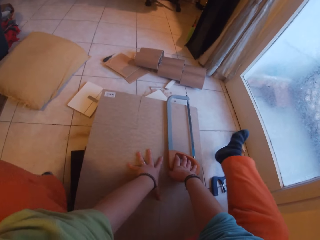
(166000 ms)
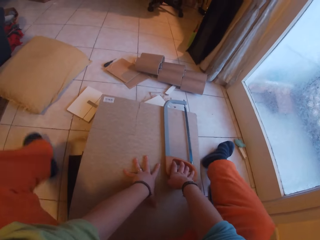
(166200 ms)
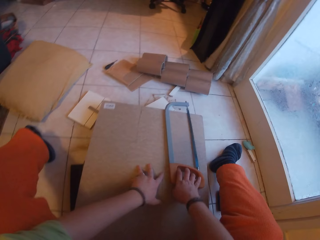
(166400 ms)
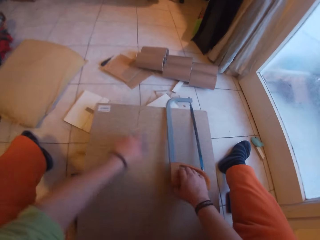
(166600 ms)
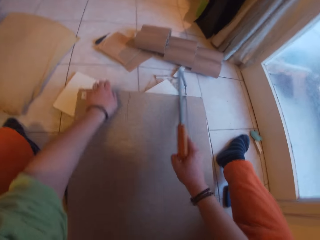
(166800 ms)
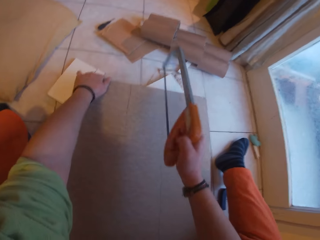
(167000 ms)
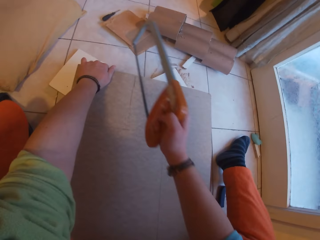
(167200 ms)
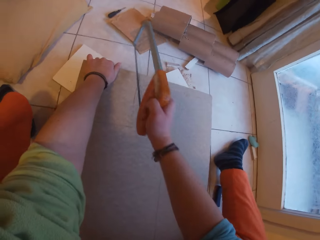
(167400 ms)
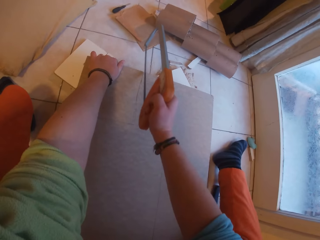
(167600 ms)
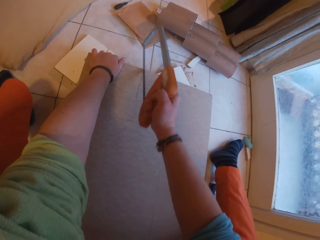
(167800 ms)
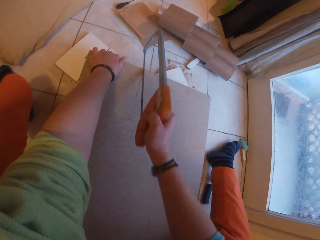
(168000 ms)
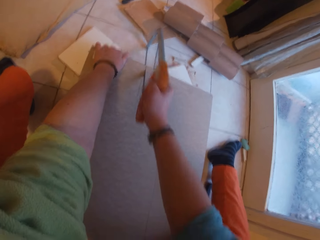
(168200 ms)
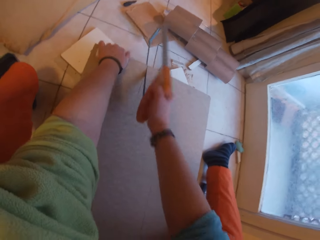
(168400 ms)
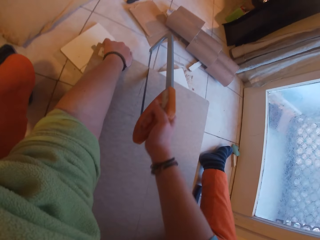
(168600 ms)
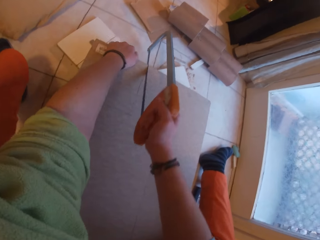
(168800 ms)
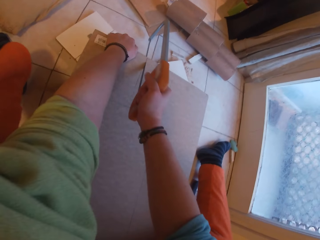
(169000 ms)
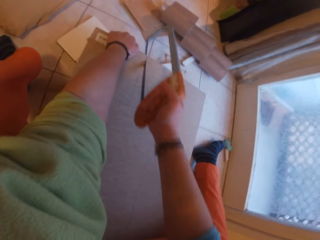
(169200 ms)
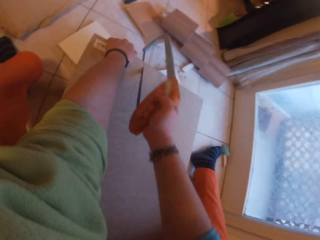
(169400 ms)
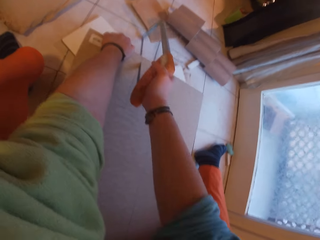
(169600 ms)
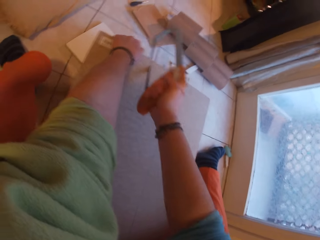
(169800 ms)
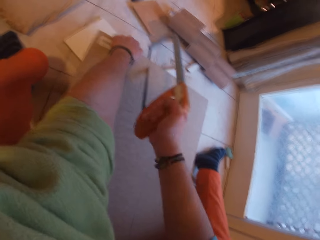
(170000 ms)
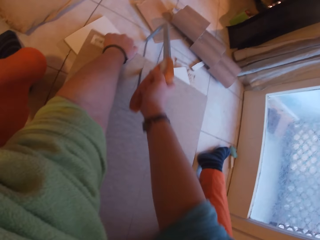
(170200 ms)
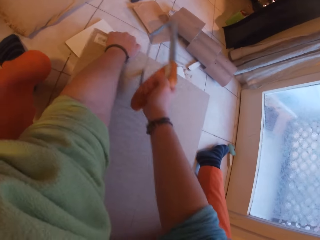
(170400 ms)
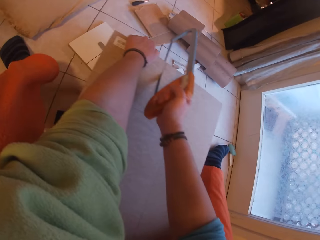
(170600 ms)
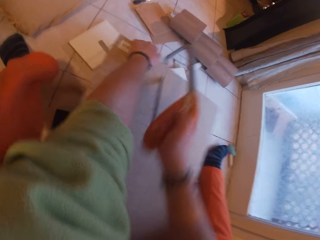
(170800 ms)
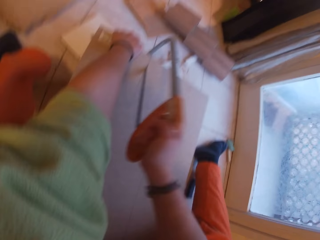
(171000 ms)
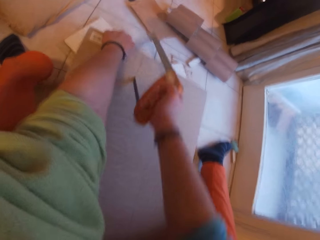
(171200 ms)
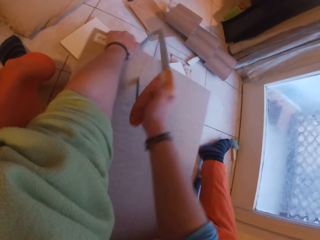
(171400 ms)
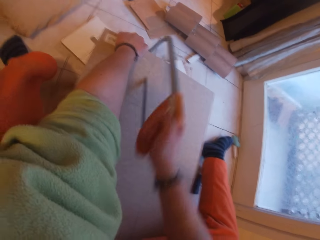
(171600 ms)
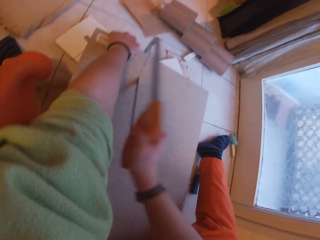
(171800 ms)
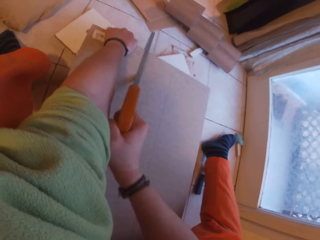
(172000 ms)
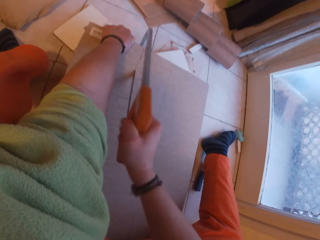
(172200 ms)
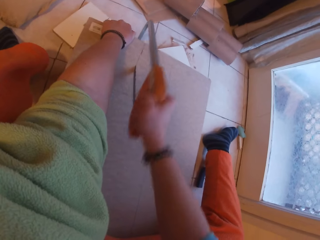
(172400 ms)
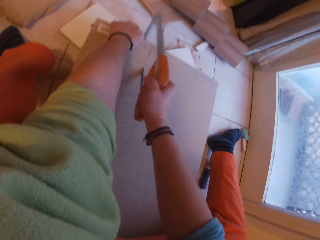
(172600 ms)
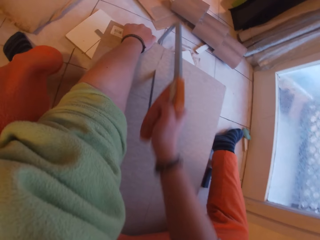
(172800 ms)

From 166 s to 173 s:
The camera wearer stretches the legs. They cut wood.

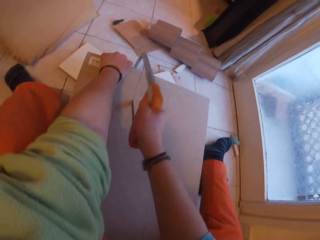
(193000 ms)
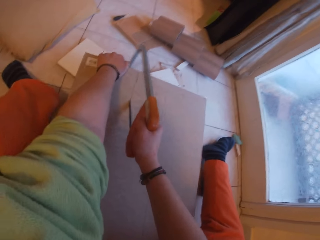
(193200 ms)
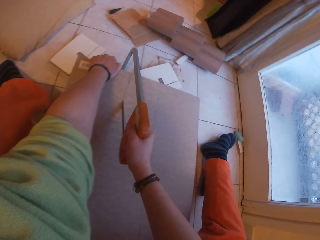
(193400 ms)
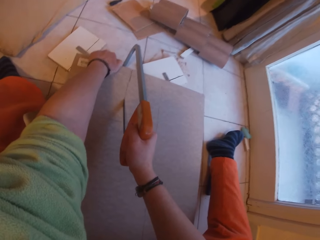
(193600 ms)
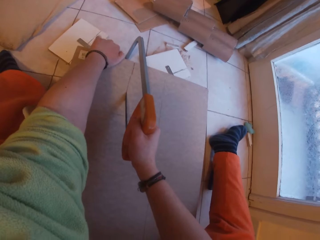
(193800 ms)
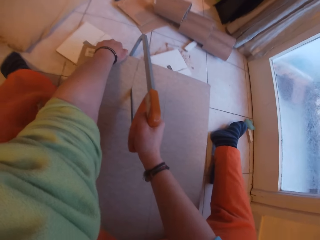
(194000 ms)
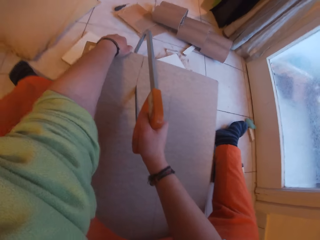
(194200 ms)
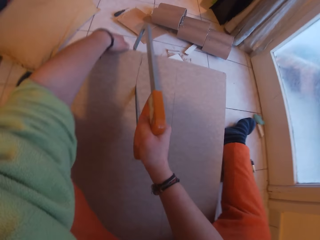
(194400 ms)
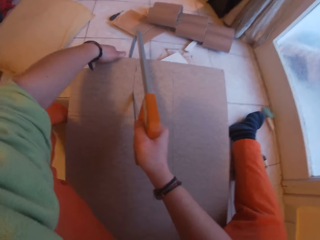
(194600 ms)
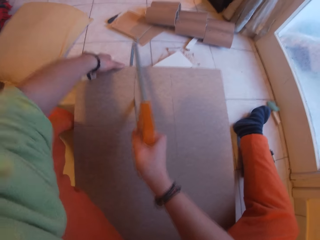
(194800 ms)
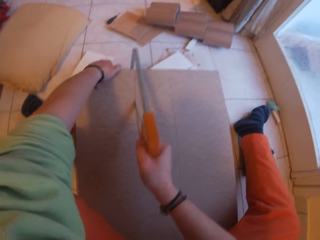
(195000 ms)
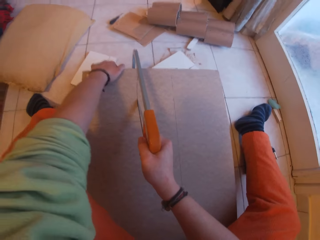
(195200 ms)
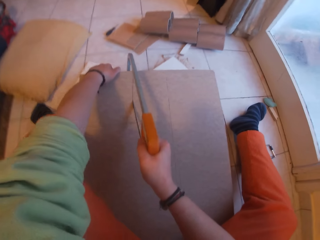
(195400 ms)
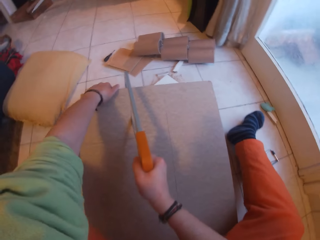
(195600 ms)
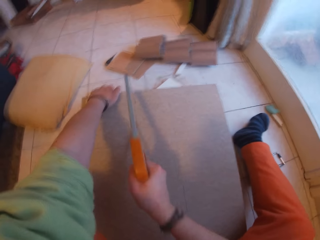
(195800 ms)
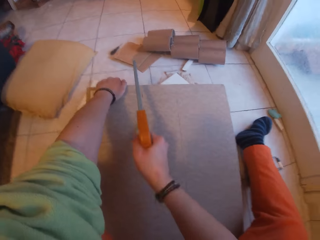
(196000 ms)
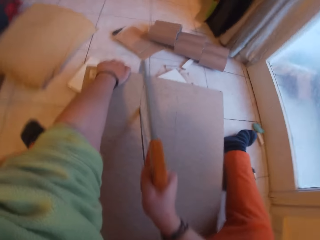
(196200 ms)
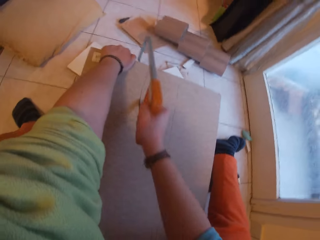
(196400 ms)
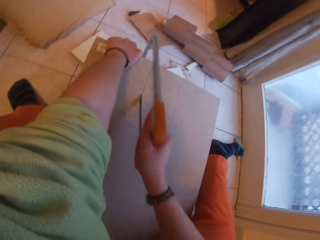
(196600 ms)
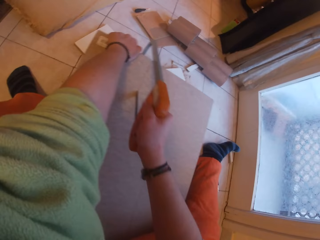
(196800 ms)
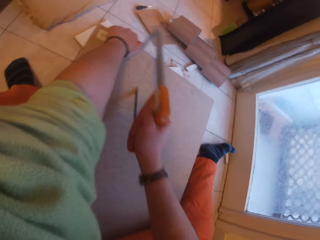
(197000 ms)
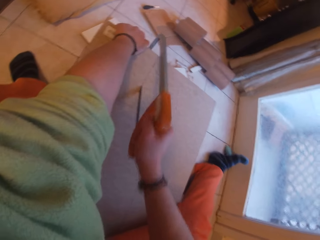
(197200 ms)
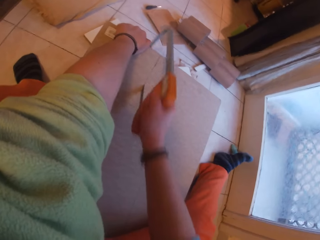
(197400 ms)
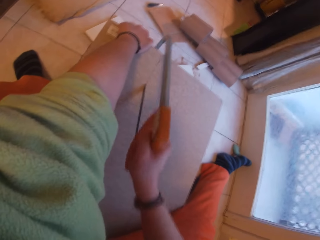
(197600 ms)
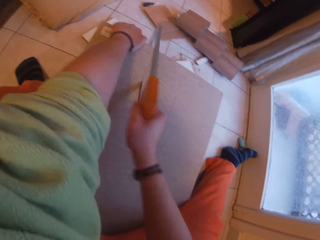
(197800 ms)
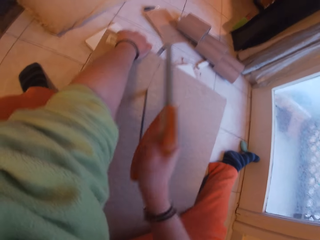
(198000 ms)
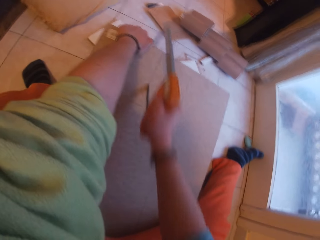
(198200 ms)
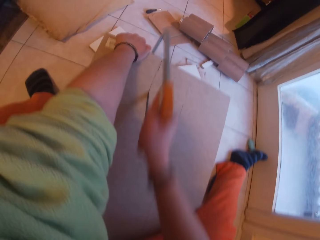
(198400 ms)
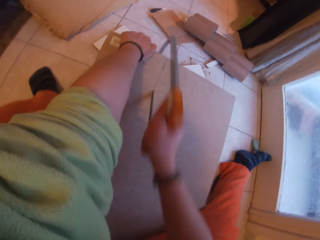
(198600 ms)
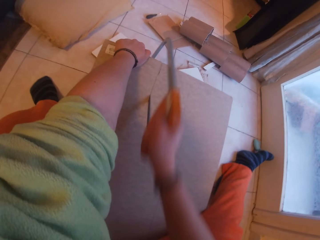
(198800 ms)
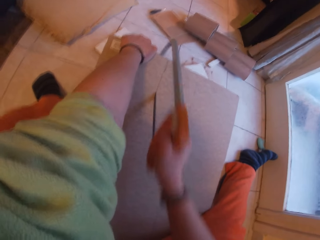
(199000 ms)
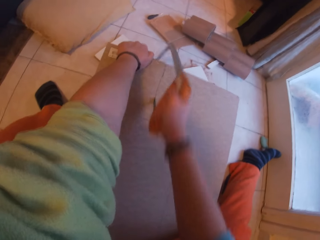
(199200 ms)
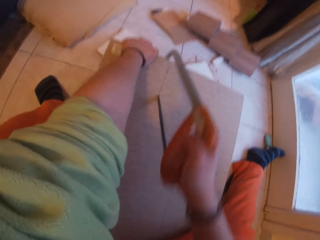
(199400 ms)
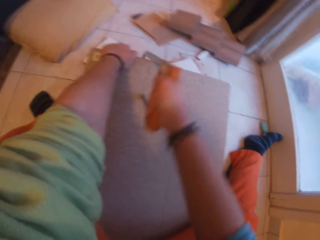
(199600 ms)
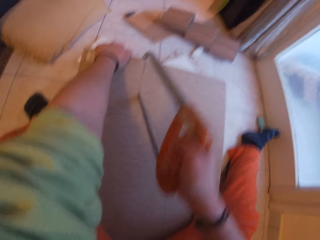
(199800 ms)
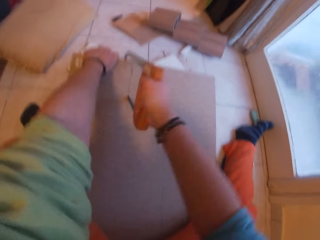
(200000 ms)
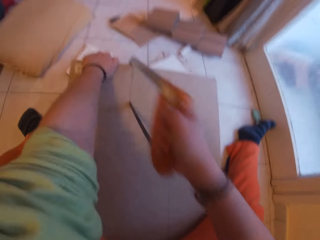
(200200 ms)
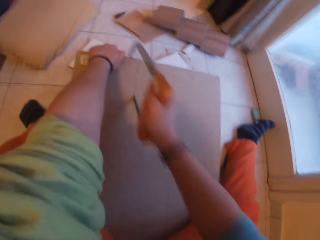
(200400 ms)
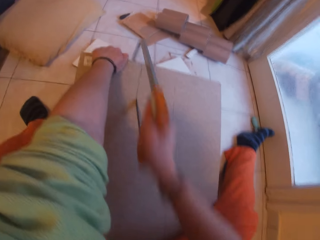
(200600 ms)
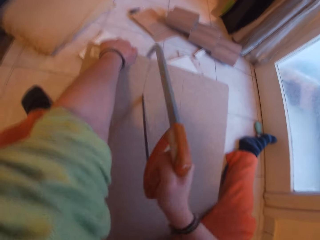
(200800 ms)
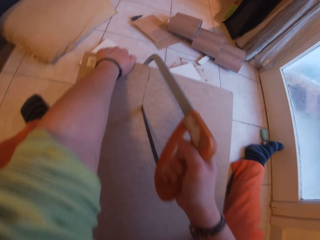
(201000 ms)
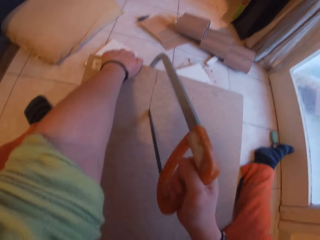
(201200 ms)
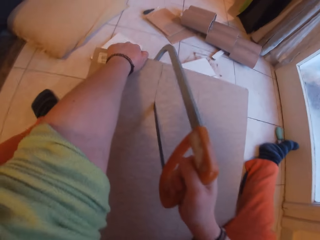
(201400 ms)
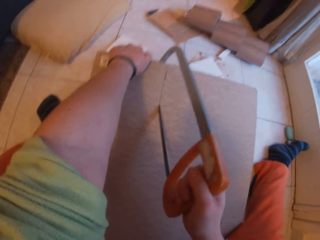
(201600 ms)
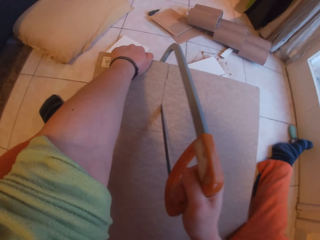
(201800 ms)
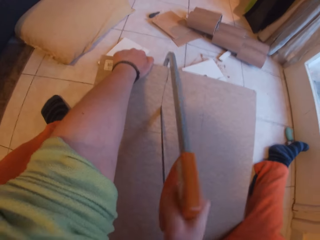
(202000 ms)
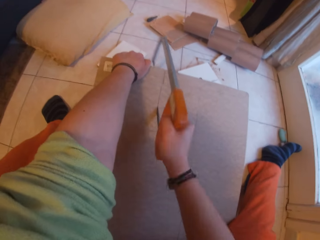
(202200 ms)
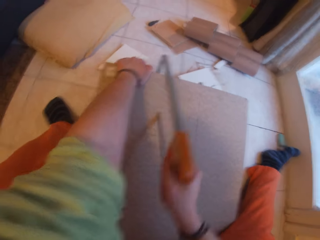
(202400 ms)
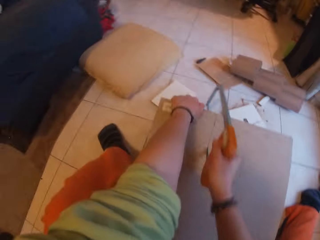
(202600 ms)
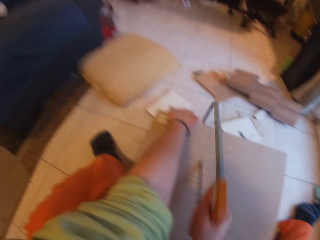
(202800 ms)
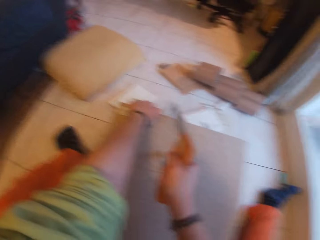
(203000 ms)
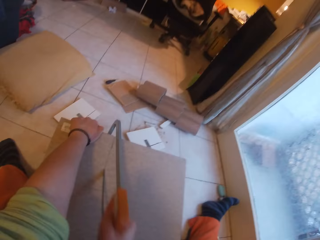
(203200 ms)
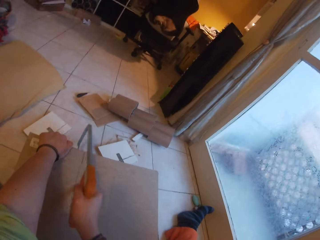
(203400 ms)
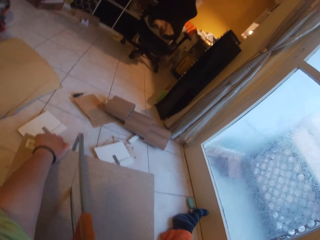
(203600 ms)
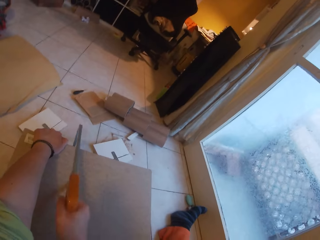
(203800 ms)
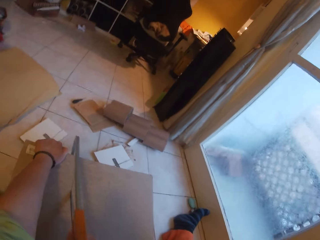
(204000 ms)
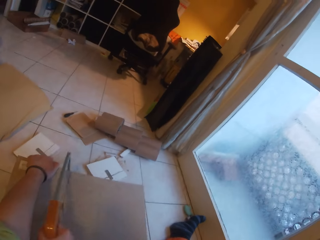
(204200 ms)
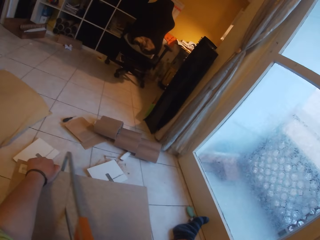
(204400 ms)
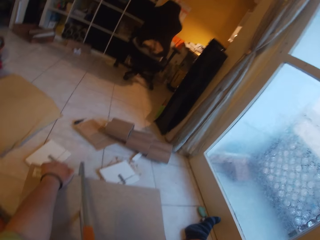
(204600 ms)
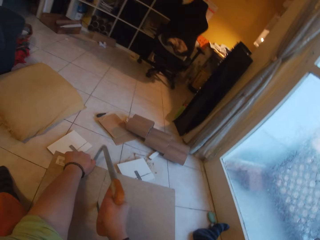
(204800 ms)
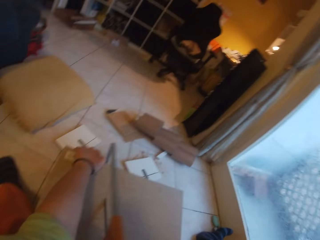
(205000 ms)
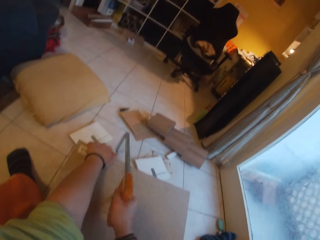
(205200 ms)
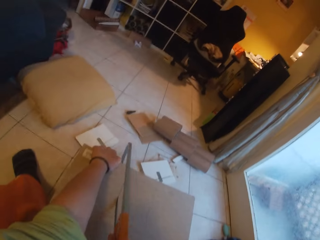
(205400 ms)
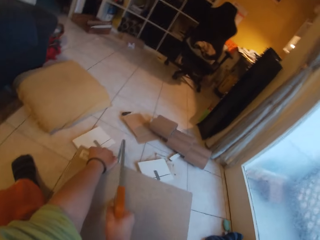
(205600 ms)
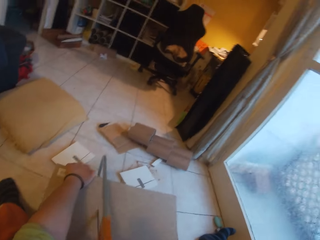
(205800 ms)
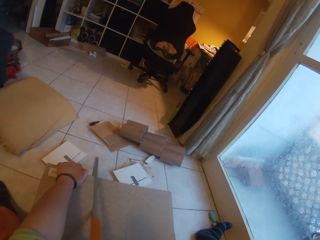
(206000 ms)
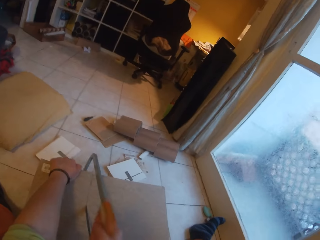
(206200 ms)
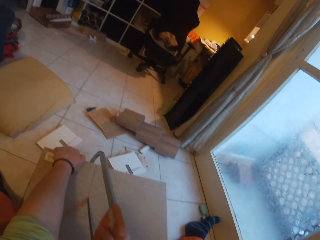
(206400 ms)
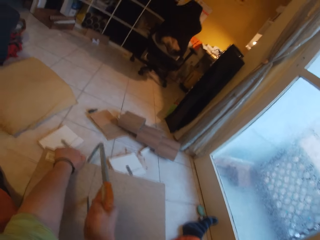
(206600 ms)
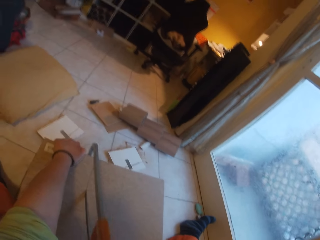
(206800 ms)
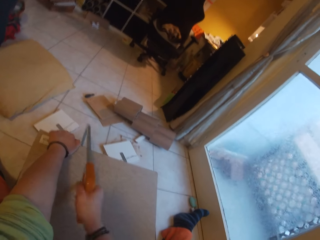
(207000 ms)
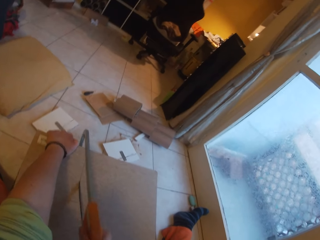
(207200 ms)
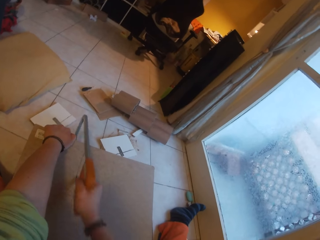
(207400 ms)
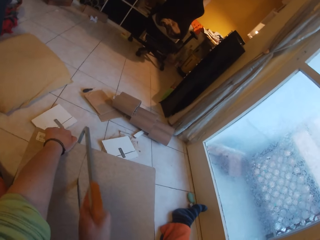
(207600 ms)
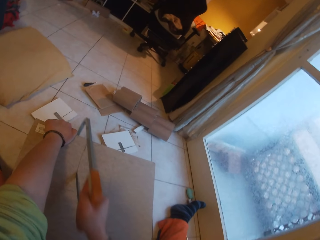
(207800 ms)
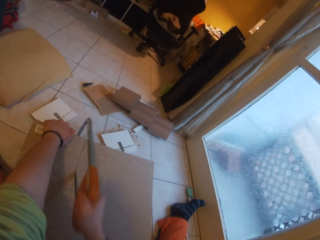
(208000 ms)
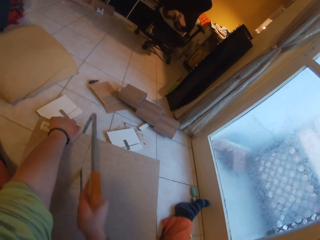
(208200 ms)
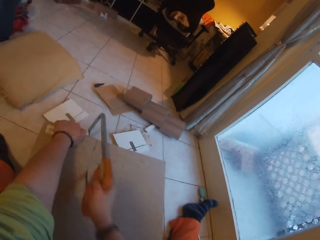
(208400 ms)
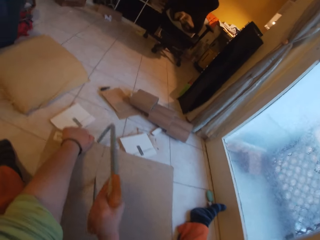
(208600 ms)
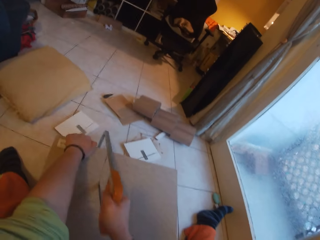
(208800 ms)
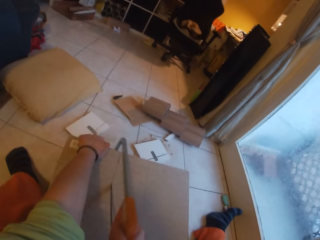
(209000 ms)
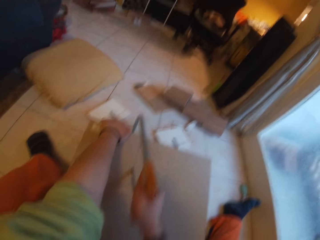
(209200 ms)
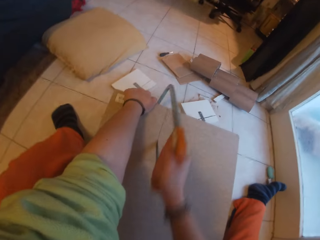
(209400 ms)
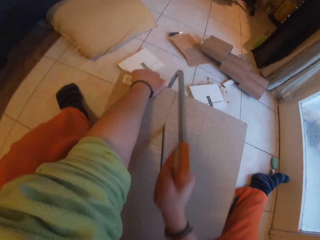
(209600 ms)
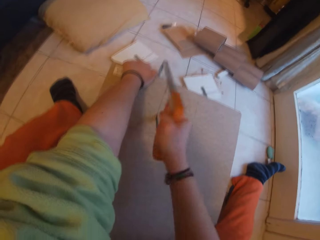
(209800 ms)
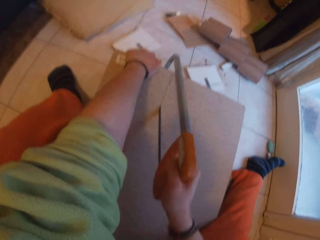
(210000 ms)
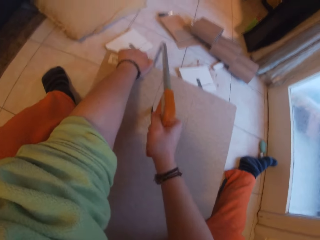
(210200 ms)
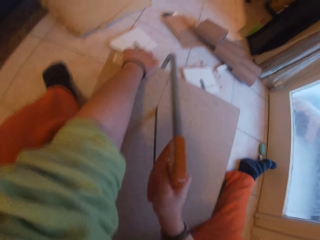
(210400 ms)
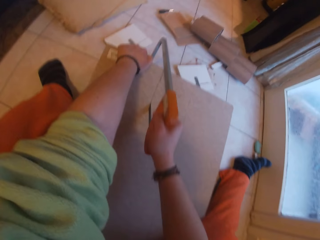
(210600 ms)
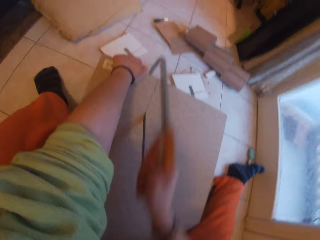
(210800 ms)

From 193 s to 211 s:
The camera wearer lifts the wood. They cut the wood.
